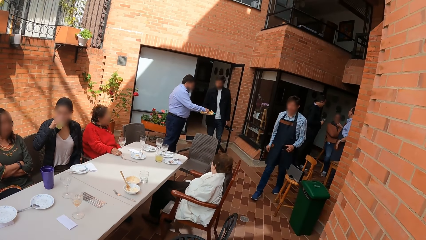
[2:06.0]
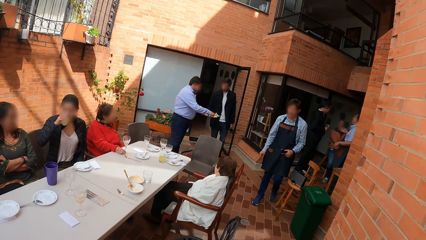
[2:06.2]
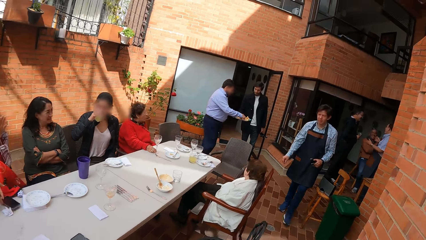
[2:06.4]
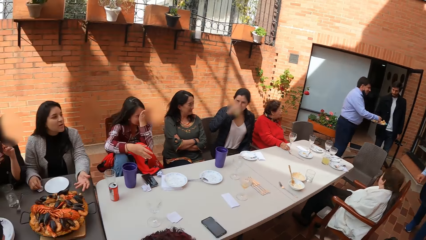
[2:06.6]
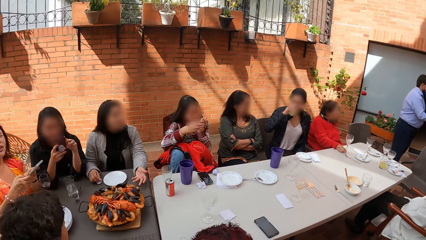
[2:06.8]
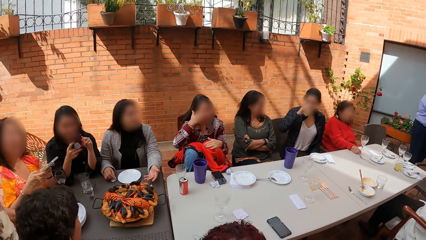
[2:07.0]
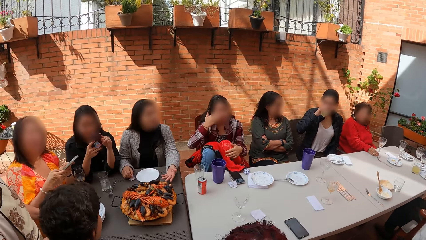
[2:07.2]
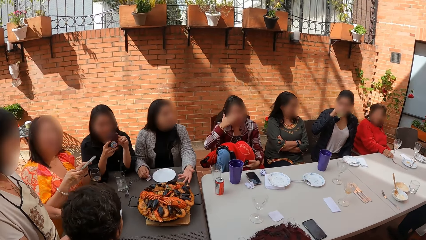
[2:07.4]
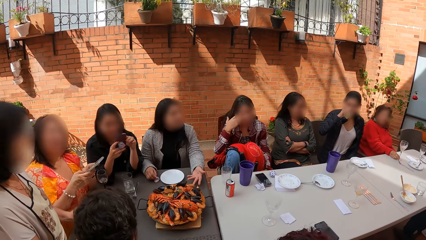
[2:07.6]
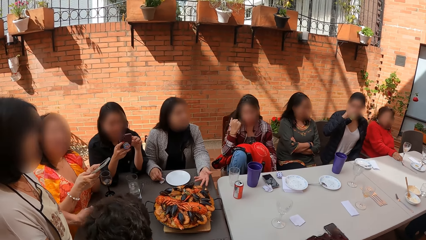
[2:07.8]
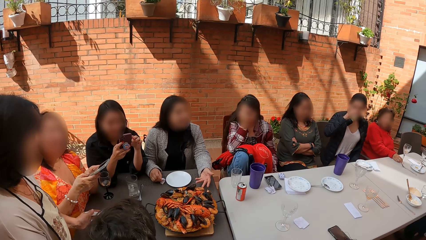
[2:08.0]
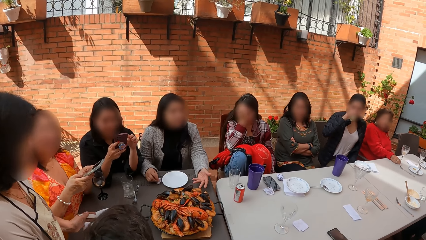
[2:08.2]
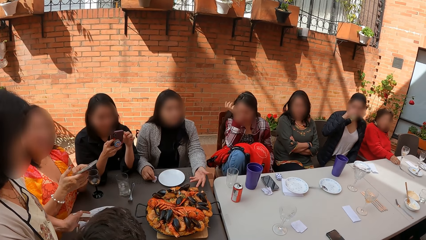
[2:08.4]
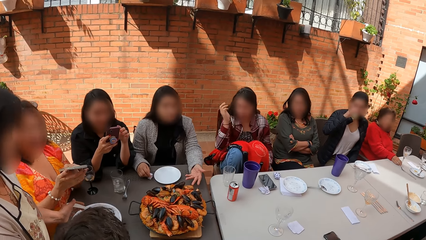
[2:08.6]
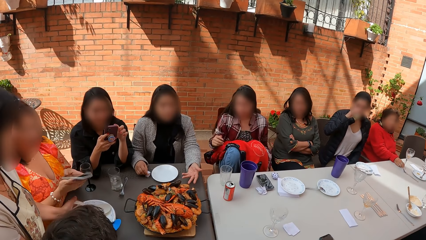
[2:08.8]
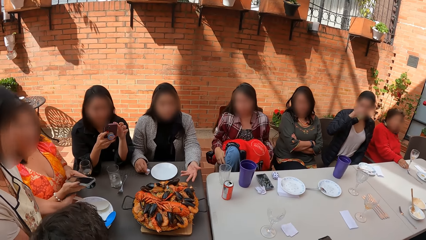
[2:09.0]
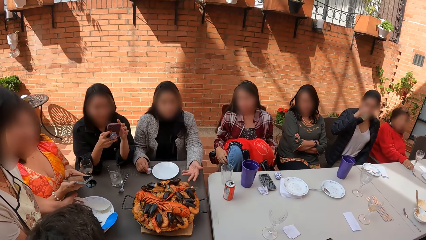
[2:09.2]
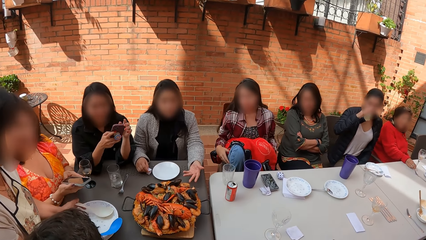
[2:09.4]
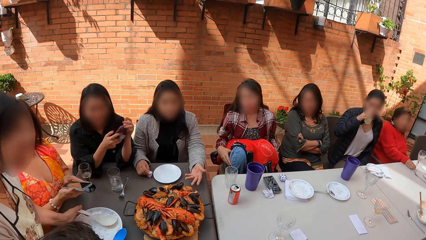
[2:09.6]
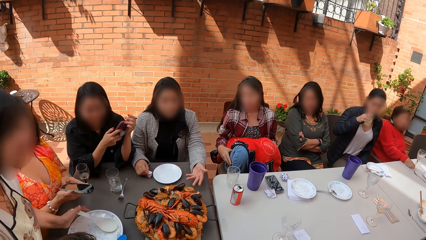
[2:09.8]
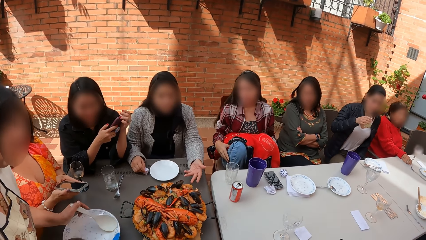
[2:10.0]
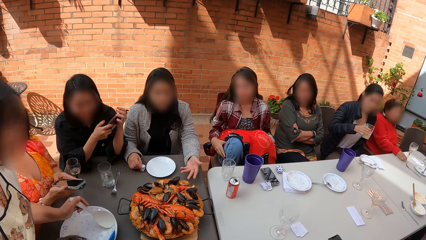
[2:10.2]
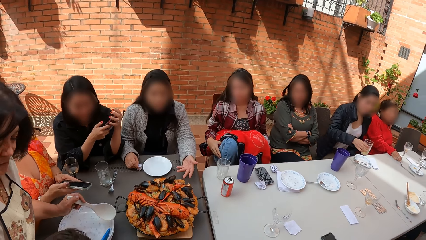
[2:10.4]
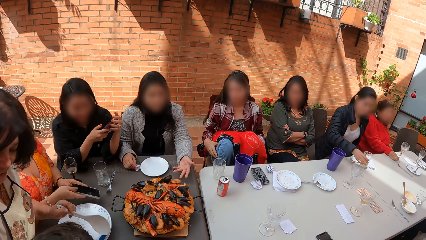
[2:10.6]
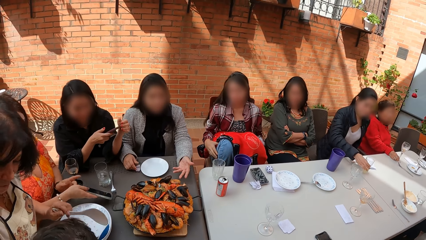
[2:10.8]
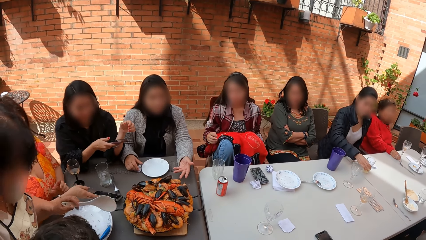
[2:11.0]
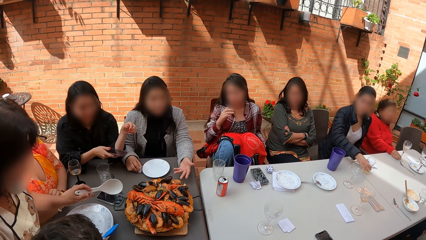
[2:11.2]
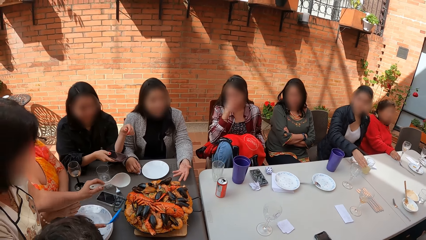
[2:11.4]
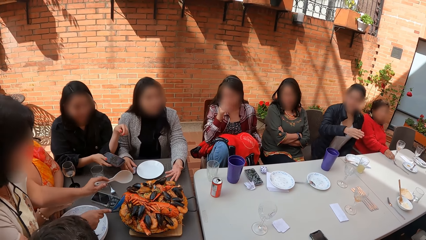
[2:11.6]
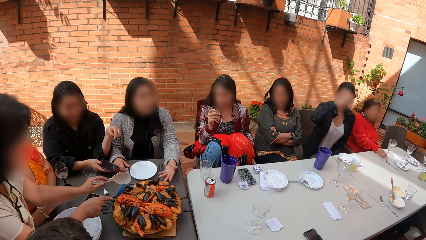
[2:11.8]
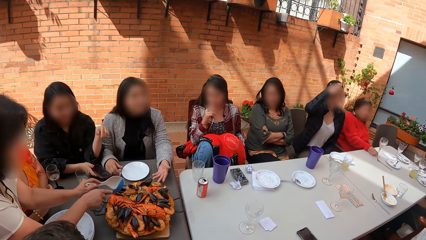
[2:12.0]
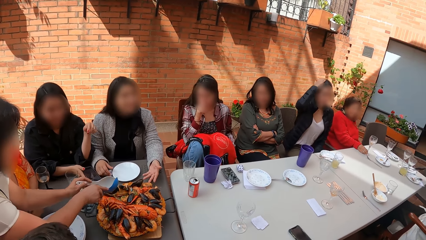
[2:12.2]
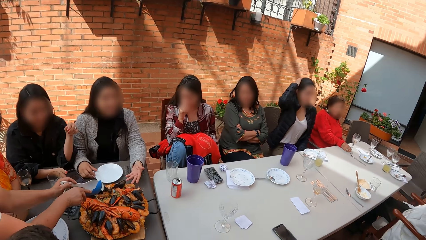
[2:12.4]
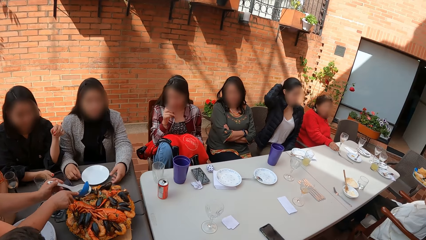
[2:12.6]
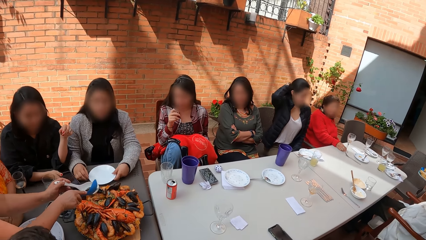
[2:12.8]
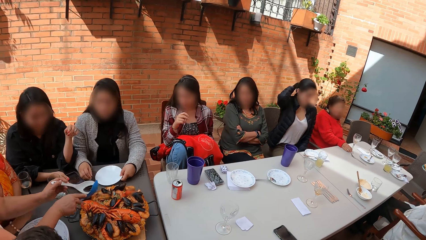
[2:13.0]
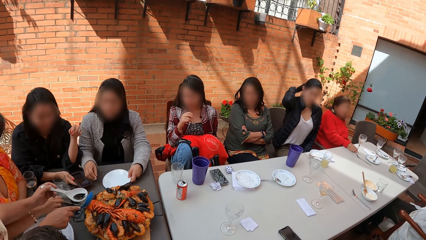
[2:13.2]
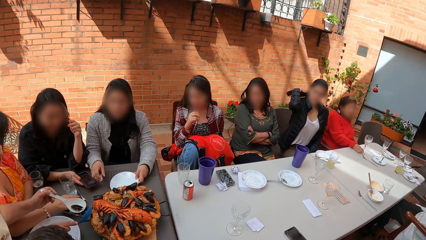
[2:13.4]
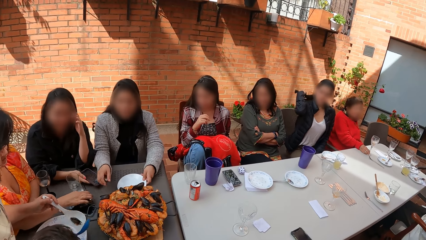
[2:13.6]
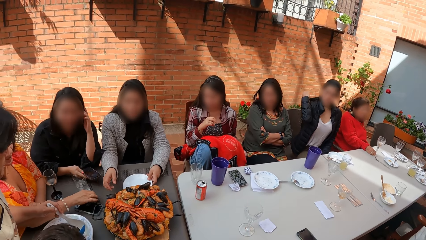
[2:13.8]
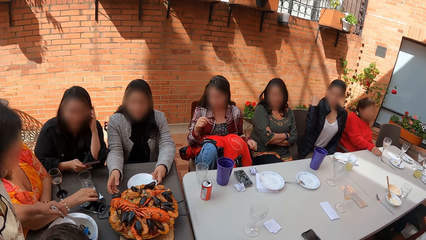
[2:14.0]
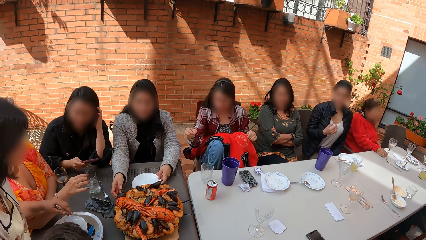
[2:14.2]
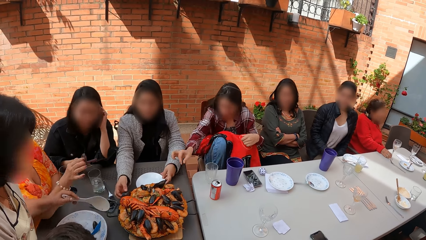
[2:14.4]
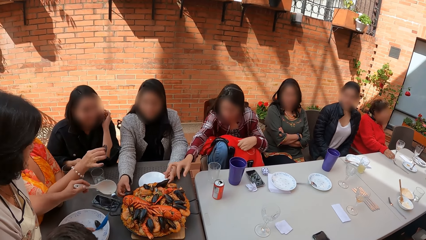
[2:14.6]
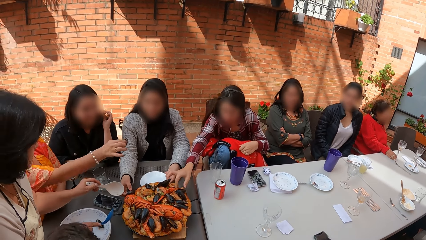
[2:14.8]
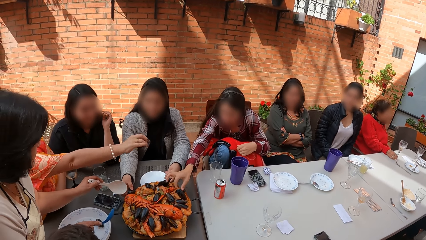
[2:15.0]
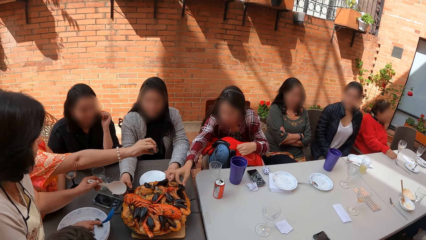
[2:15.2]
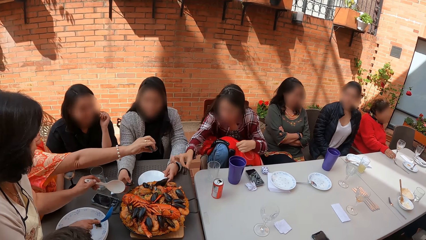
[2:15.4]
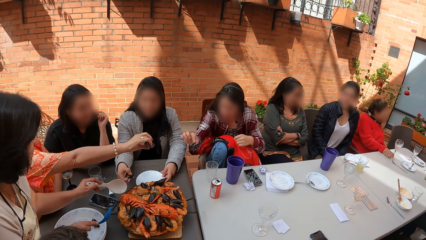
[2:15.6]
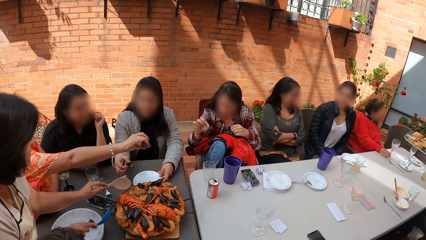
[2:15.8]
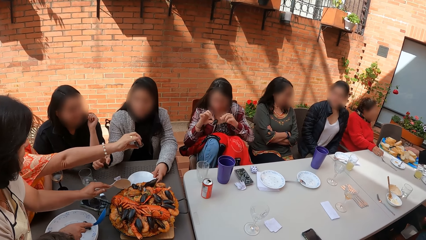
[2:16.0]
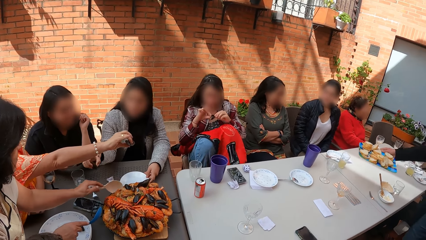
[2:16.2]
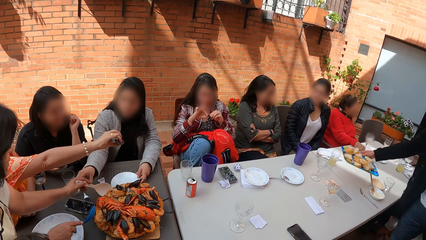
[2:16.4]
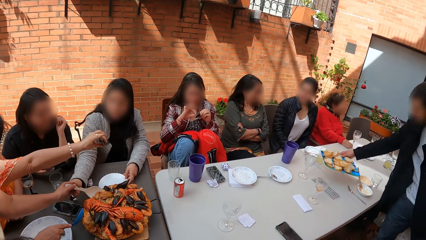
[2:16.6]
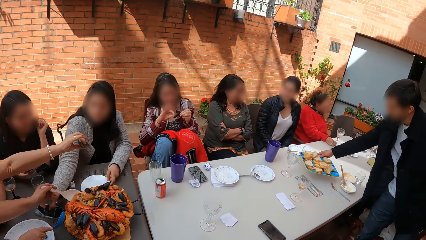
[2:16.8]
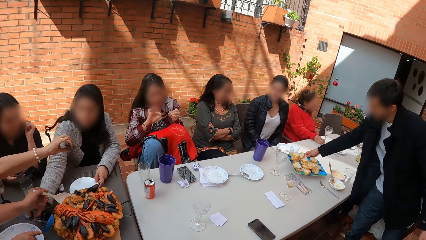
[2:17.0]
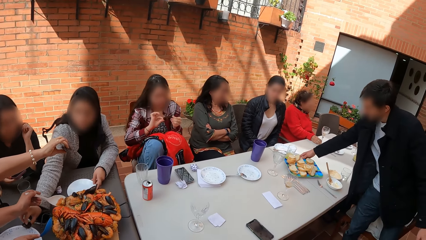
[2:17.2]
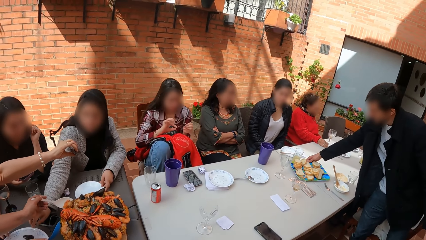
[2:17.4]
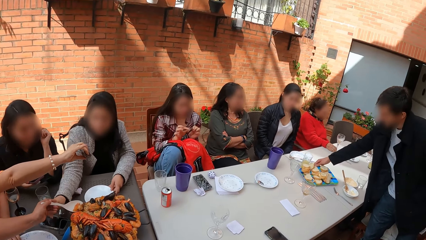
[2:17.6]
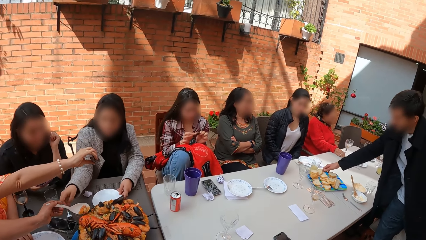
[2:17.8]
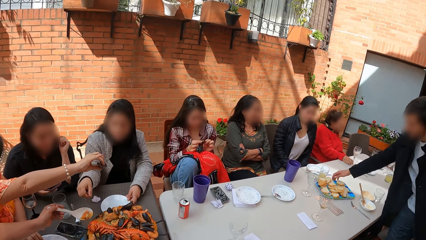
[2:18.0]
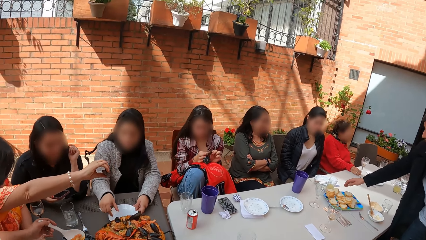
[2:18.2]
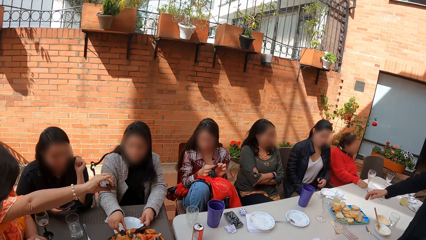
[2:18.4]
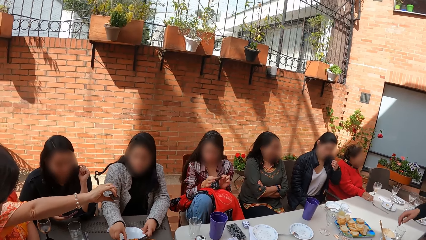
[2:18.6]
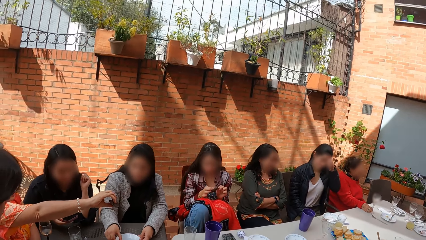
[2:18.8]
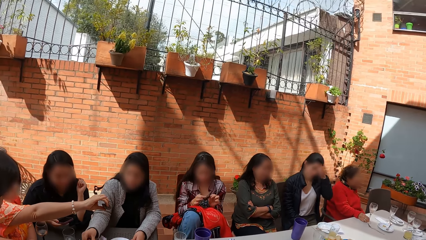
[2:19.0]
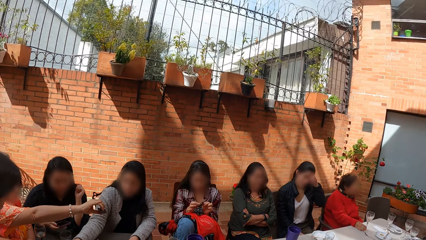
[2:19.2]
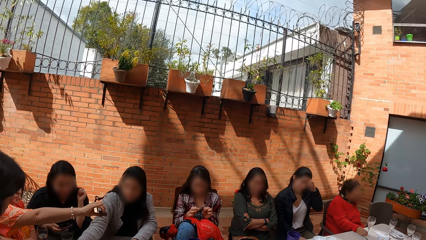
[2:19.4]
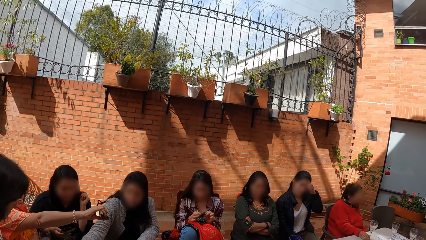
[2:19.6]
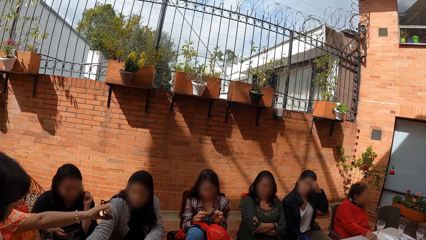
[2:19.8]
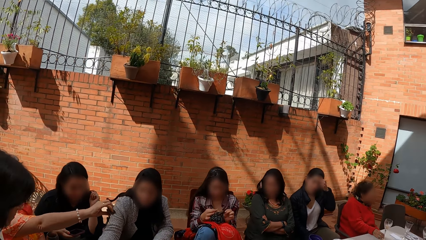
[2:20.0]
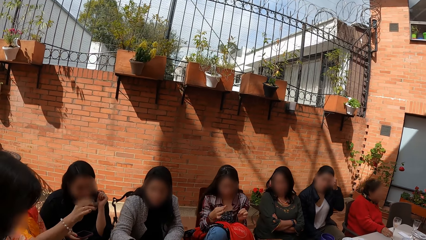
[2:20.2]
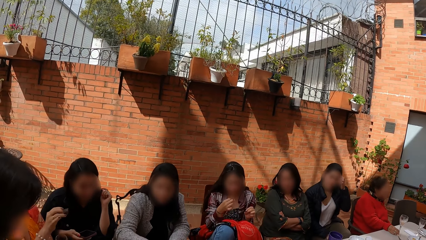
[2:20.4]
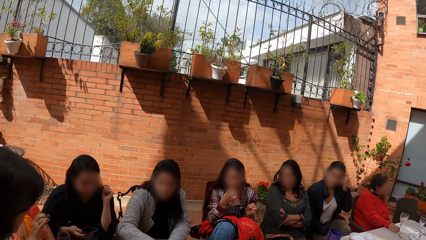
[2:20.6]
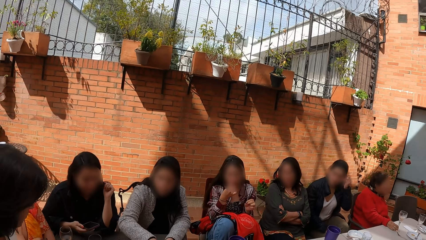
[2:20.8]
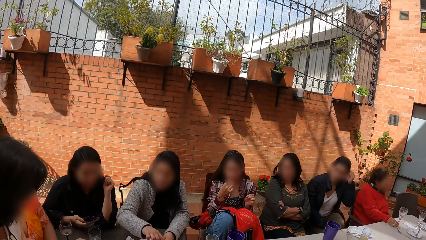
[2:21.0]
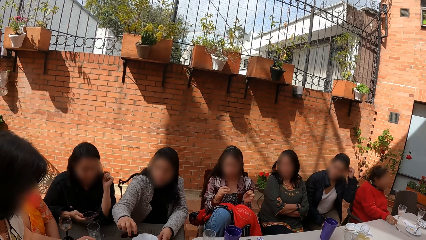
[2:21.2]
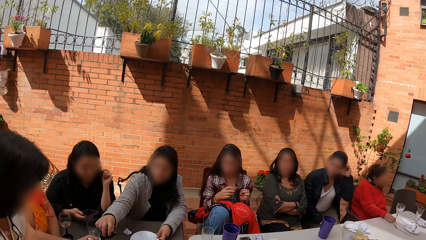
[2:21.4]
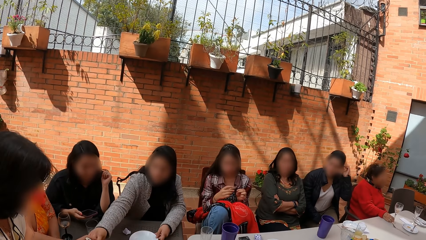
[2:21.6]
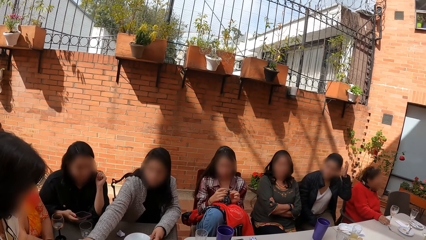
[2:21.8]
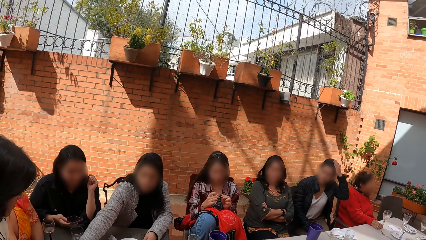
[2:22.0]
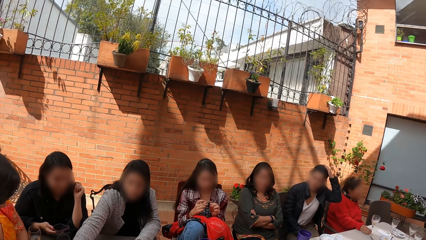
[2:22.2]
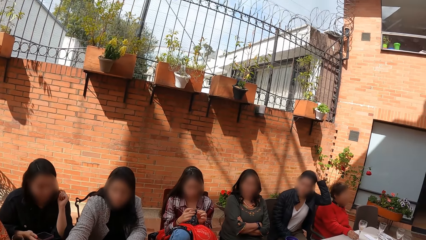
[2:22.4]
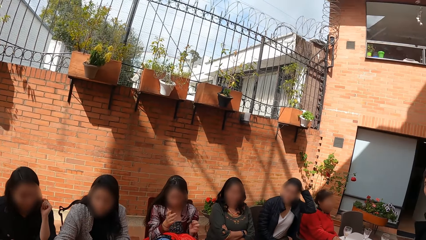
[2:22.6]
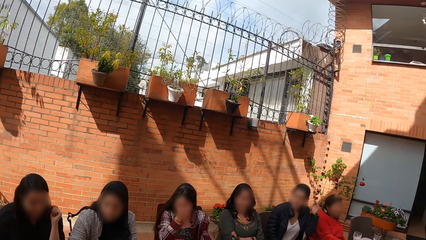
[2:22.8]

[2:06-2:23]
The camera wearer looks around. A woman picks food from the plate with the spoon in her hands. The camera wearer moves hands. The woman drops the food in the spoon in her hands in the plate on the table. Another woman takes a piece of food from the plate with her right hand. A third woman takes a piece of food from the plate with her right hand. The third woman eats the food with both hands. The first woman takes food from the plate with the spoon in her left hand. The second woman drops the food in her right hand in the plate on the table. A man drops a tray of food on the table with his right hand. The second woman takes a piece of food from the plate with her right hand. She does it again.
